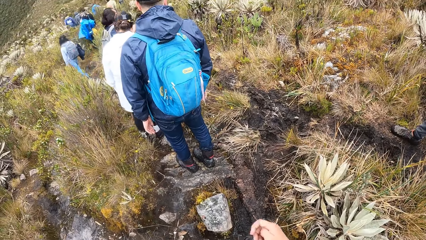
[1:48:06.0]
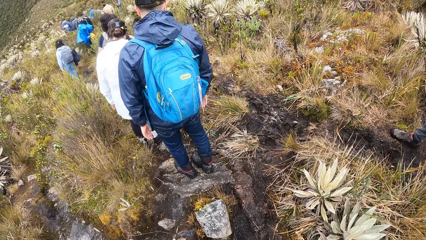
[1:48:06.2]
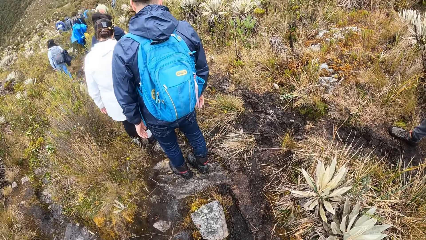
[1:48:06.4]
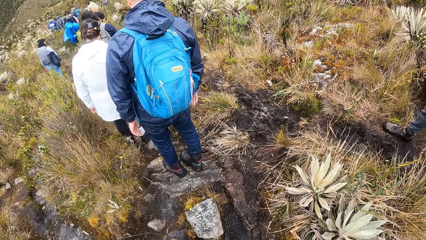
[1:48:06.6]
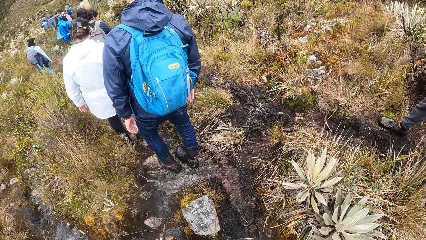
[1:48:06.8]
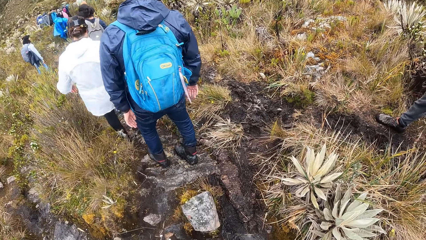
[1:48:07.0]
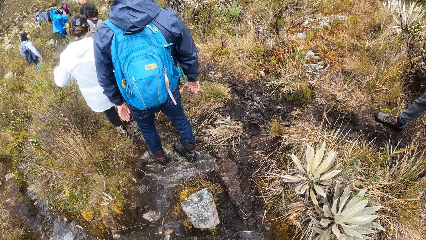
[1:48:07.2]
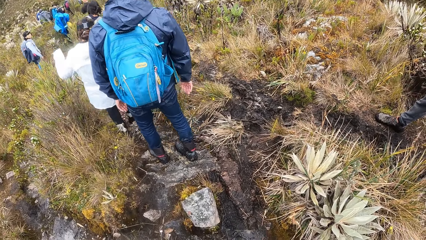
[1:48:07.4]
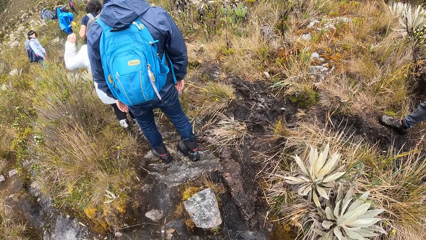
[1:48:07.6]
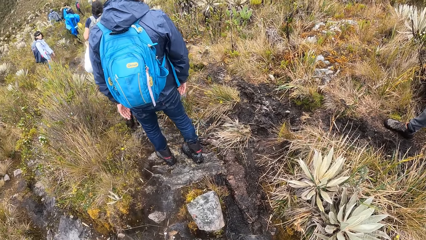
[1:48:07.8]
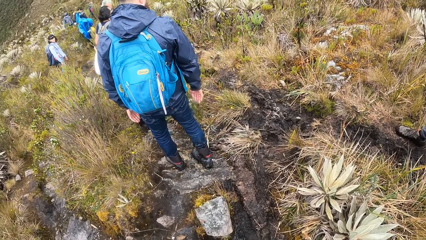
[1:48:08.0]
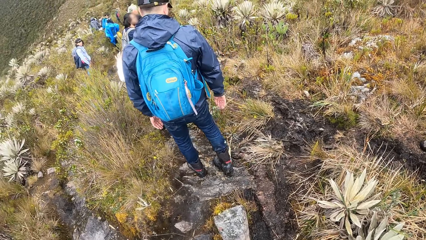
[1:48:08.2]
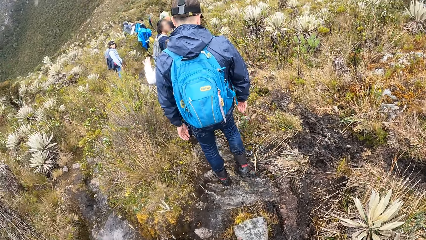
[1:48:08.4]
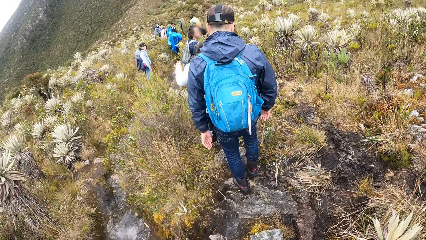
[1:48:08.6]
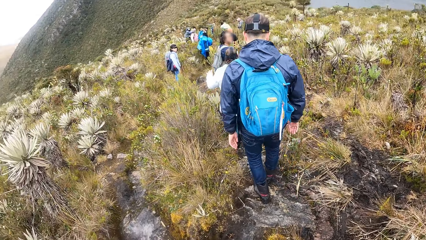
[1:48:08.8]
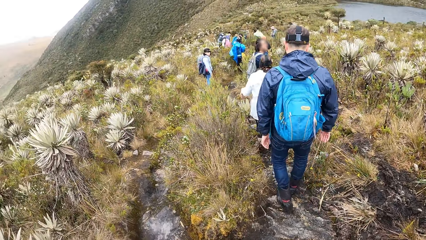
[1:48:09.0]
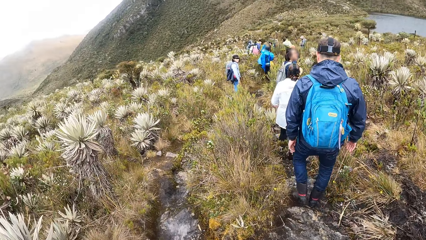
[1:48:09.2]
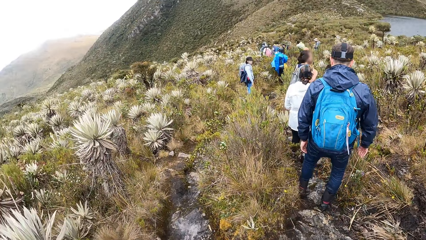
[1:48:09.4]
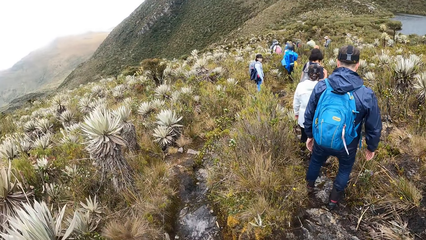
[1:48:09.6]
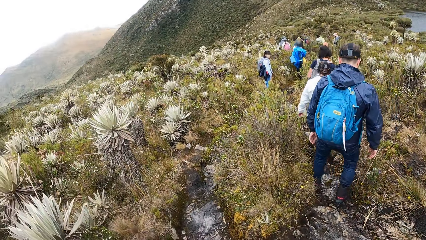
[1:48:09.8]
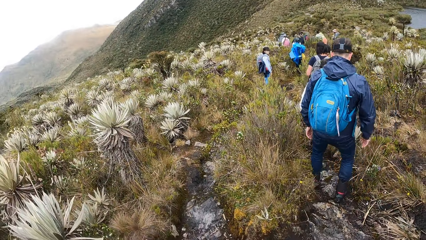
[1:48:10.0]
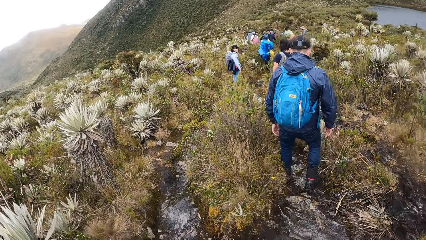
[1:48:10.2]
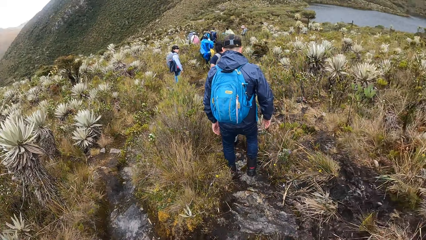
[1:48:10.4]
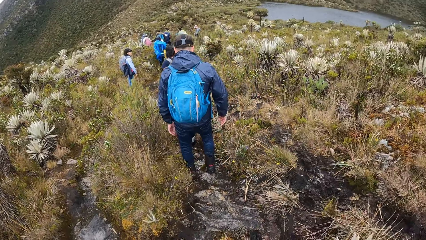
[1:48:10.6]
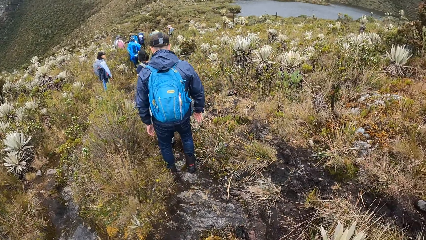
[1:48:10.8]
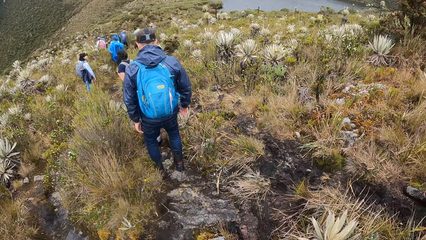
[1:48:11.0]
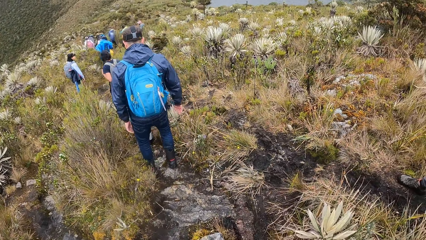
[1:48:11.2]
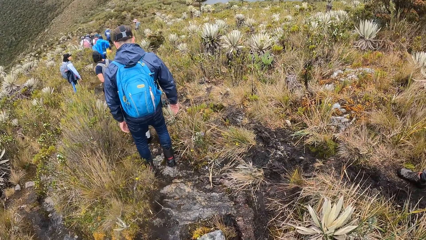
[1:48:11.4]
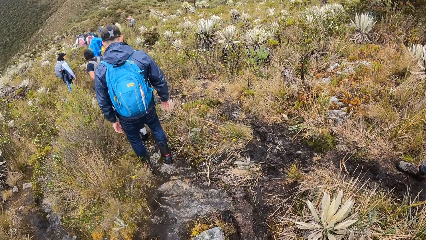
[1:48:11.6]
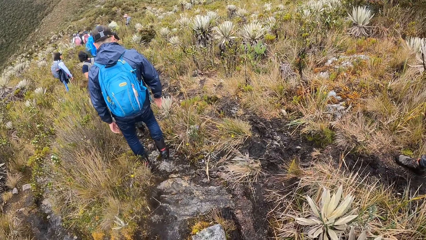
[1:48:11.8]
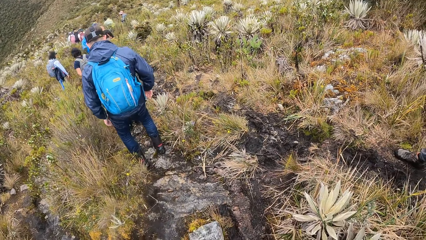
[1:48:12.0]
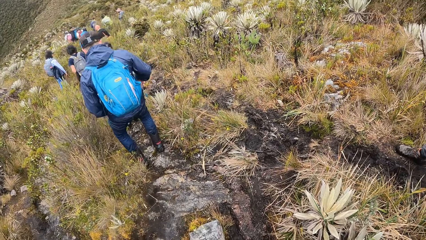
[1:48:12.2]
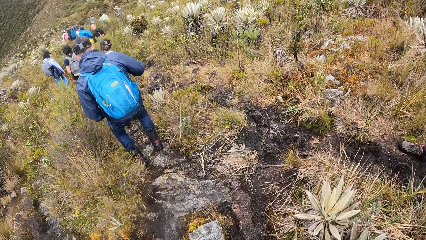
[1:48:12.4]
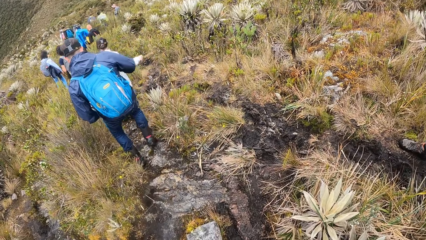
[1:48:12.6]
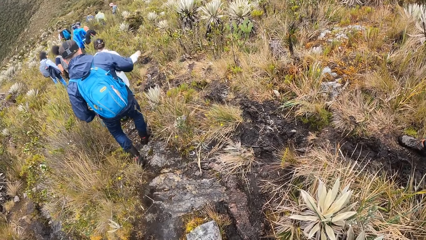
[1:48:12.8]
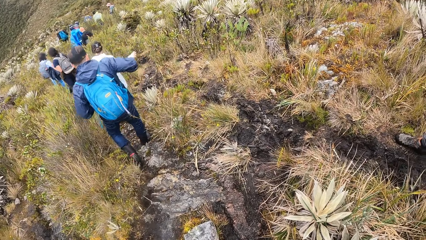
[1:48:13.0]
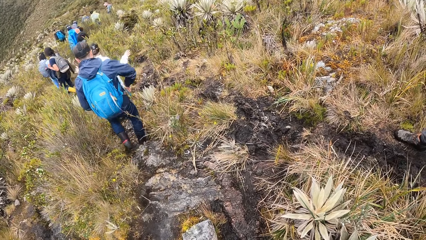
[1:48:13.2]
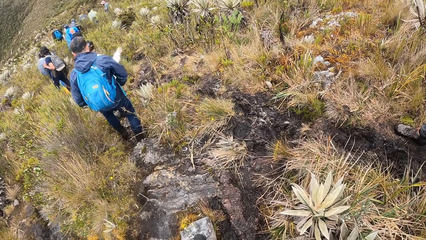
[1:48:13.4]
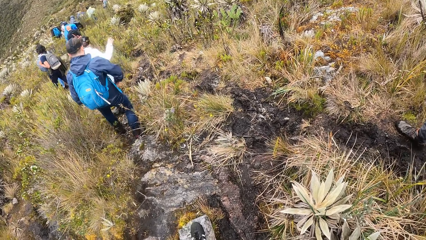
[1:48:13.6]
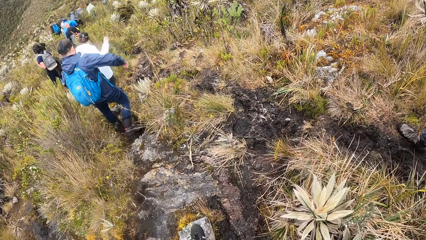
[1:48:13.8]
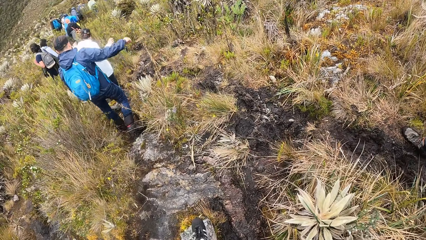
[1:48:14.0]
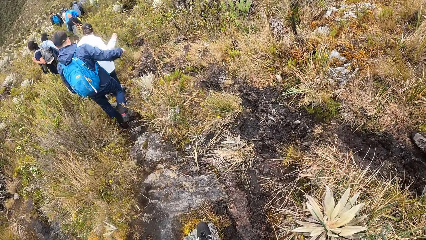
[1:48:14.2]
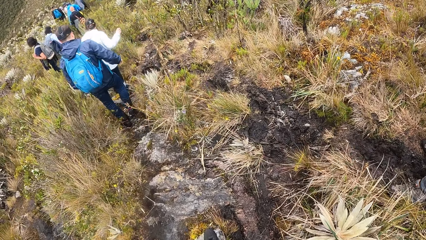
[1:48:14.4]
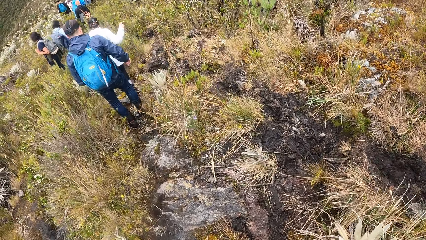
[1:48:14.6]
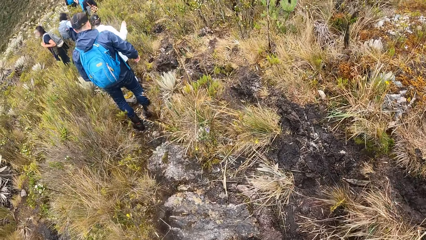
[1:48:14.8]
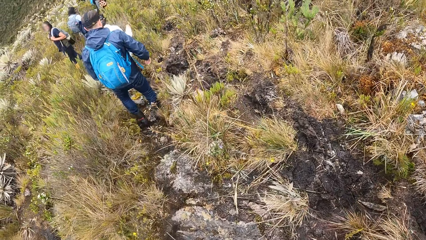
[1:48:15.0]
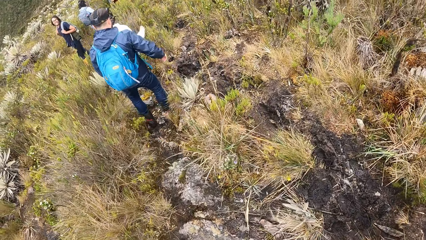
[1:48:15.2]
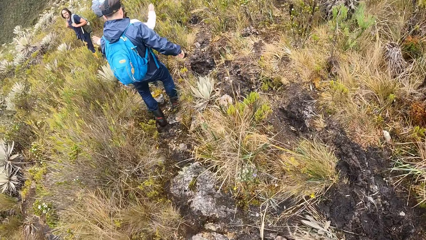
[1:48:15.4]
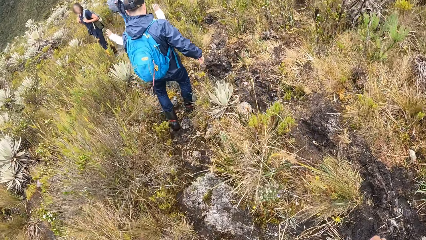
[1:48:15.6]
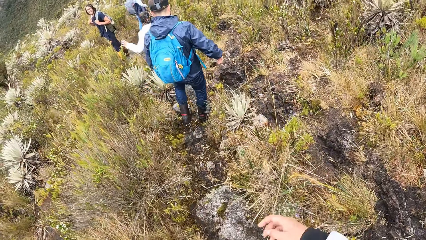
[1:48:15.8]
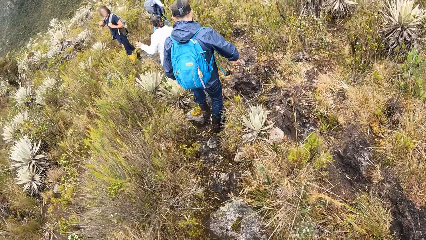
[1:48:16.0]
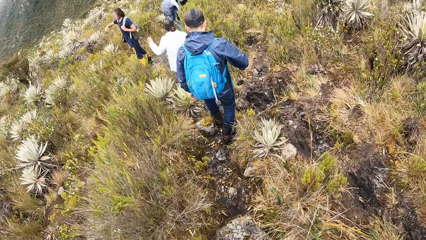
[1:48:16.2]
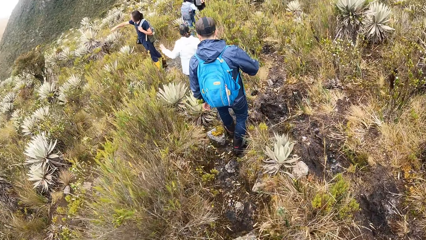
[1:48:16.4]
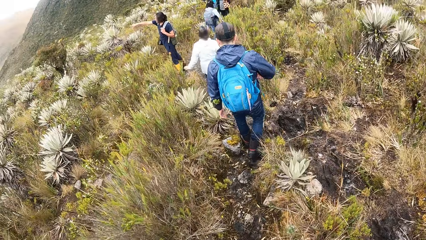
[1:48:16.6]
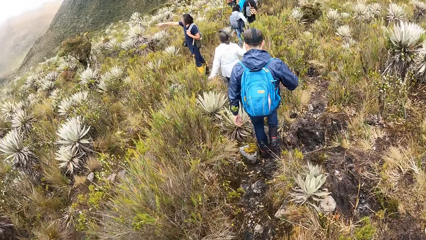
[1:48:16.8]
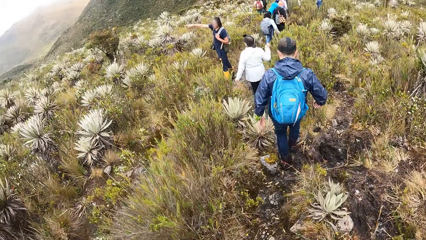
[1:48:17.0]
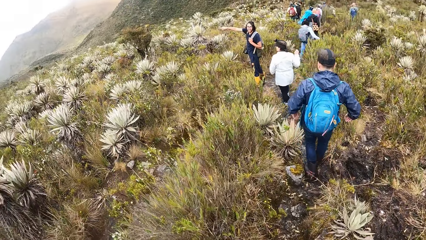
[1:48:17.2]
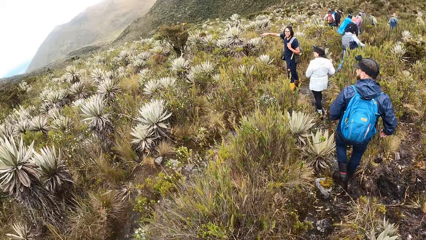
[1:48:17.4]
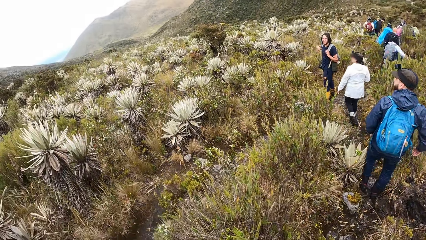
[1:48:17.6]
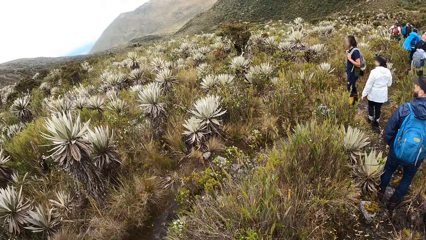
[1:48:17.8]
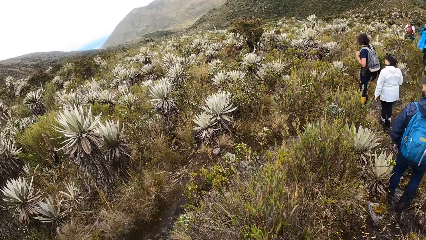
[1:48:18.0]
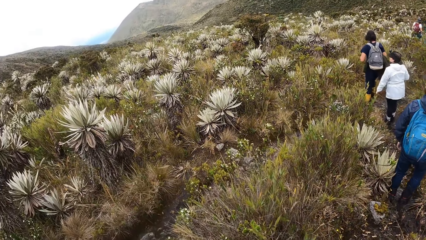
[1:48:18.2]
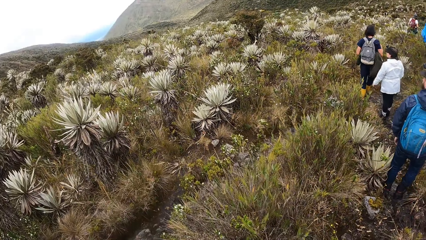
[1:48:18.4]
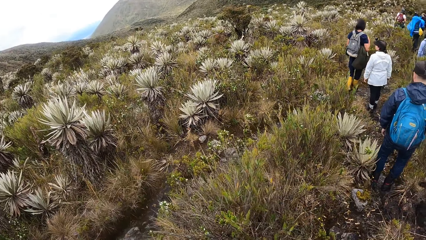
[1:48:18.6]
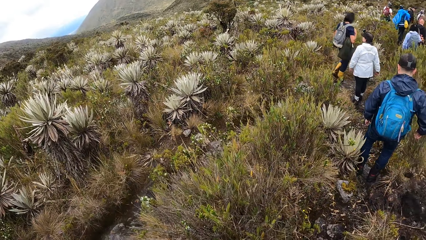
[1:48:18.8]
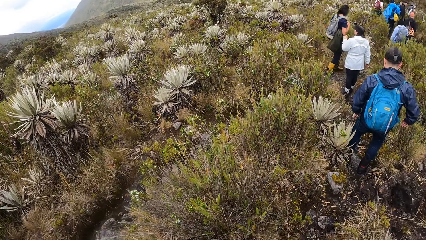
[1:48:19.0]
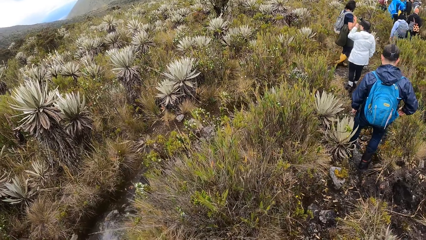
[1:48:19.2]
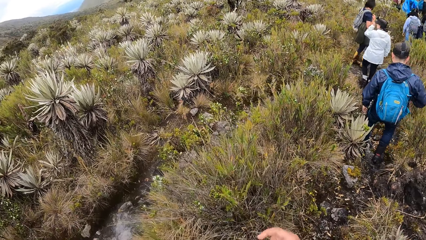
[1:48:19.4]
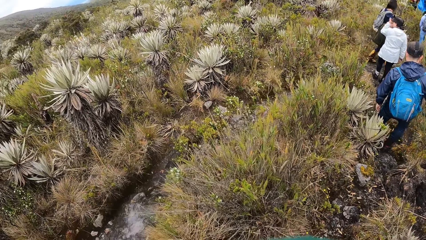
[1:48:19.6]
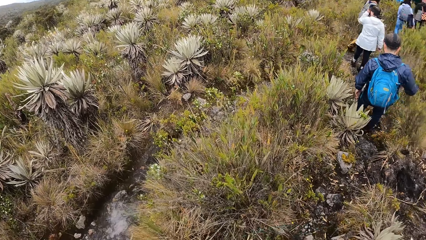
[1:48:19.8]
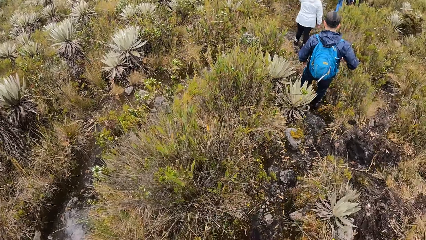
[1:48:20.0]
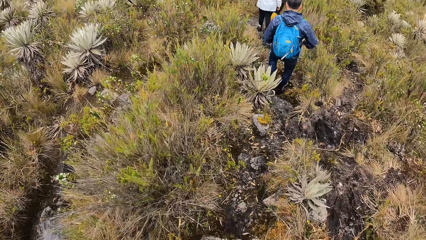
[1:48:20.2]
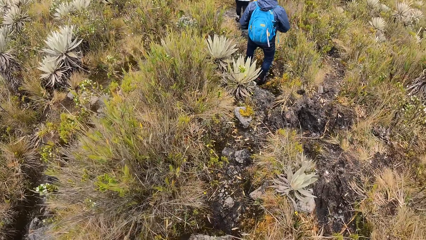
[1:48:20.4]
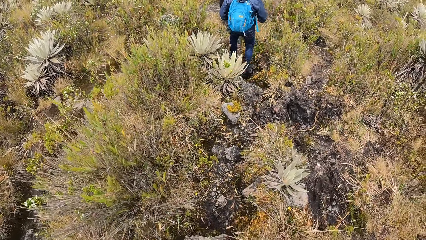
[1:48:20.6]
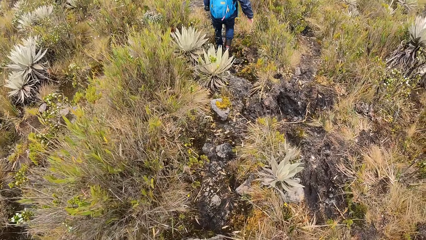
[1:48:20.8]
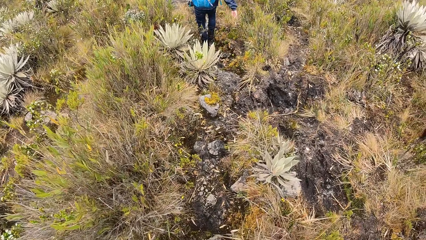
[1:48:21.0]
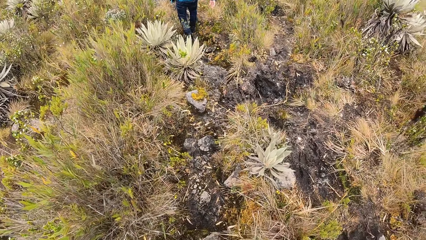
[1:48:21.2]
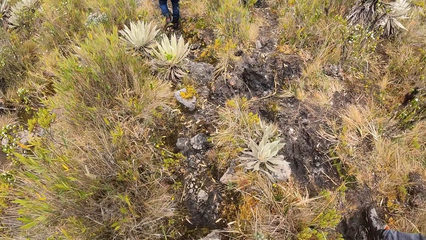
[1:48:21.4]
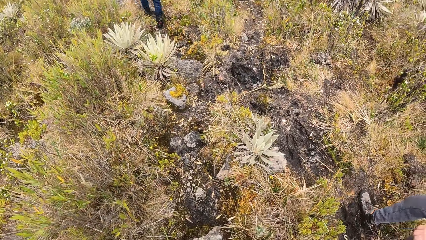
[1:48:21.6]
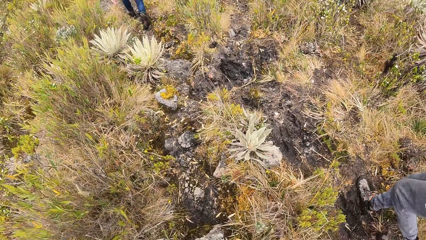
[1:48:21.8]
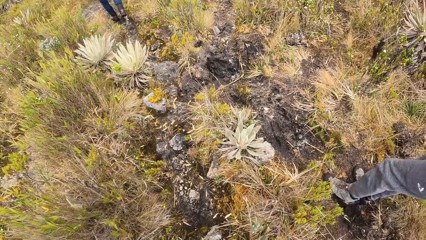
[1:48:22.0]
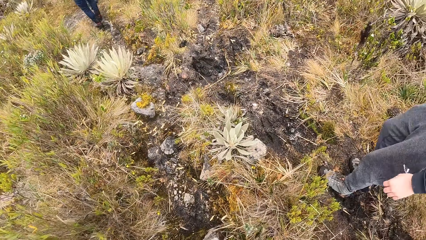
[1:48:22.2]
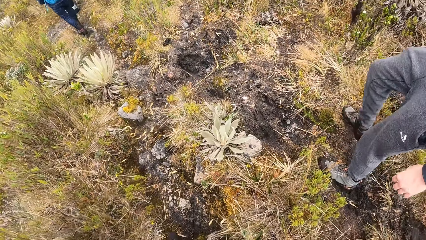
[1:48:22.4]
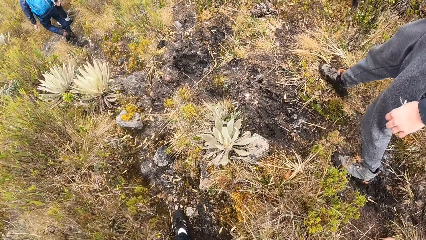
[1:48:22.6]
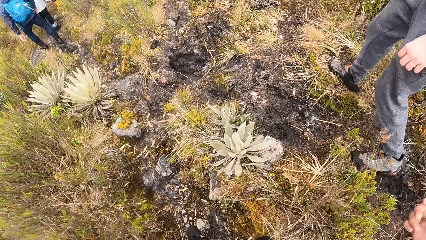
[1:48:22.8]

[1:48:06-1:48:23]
A man climbs down the rocks. The camera wearer stares at the field.
